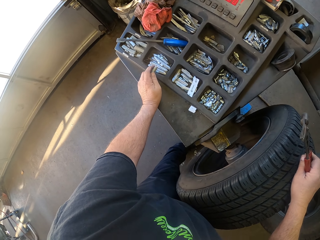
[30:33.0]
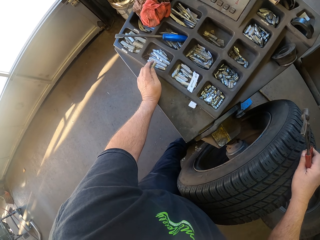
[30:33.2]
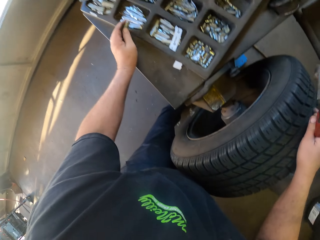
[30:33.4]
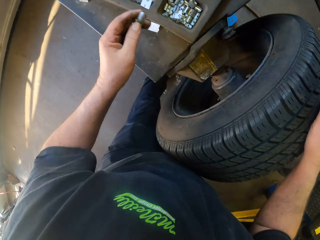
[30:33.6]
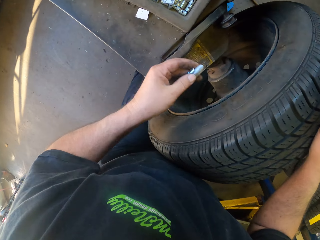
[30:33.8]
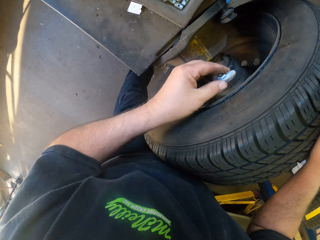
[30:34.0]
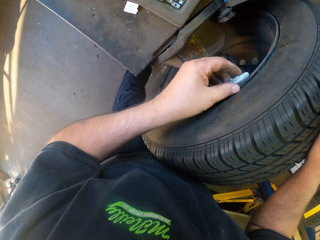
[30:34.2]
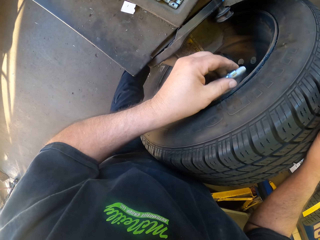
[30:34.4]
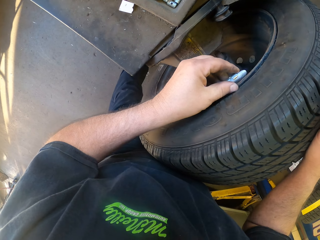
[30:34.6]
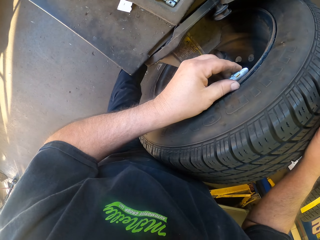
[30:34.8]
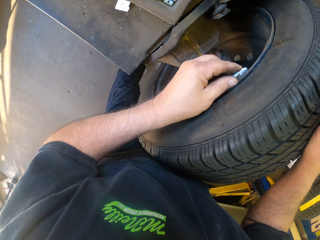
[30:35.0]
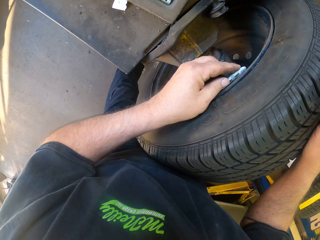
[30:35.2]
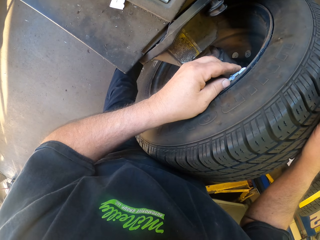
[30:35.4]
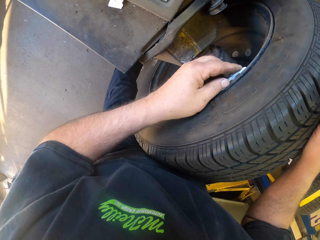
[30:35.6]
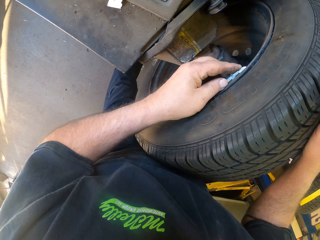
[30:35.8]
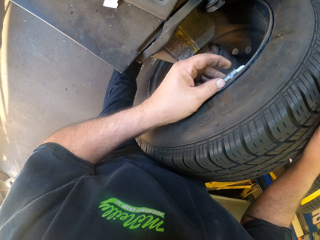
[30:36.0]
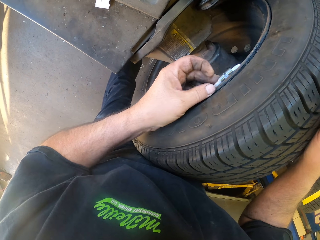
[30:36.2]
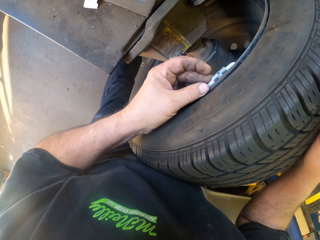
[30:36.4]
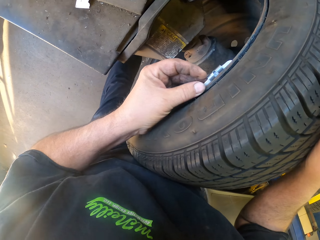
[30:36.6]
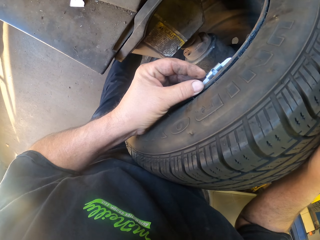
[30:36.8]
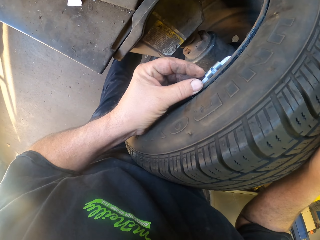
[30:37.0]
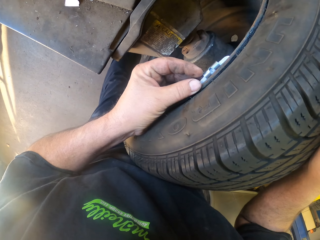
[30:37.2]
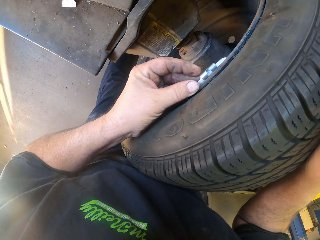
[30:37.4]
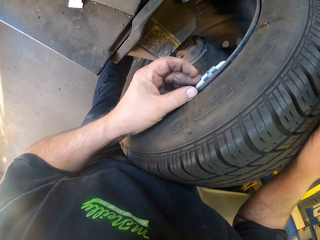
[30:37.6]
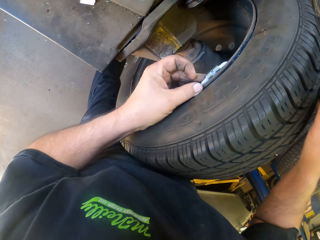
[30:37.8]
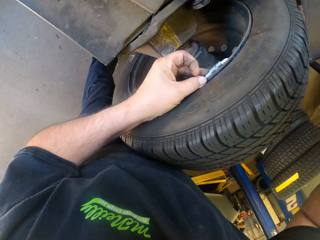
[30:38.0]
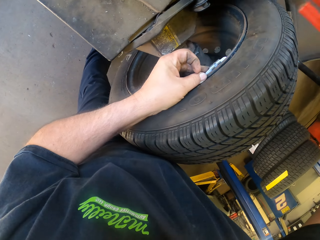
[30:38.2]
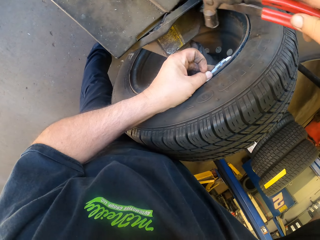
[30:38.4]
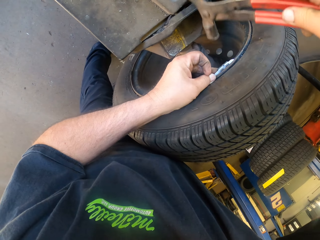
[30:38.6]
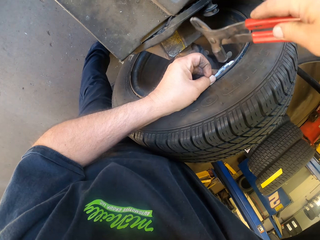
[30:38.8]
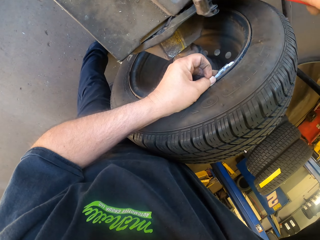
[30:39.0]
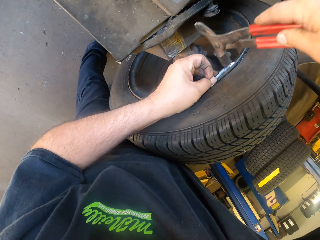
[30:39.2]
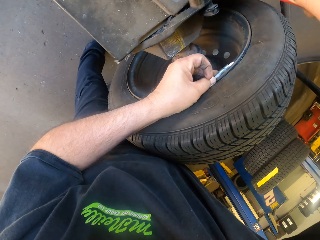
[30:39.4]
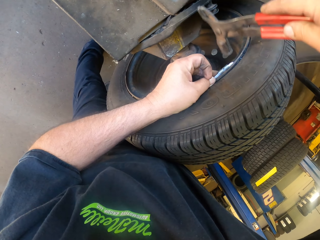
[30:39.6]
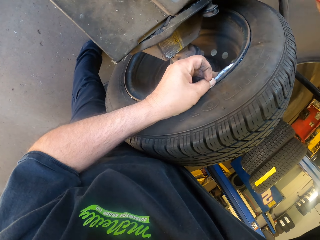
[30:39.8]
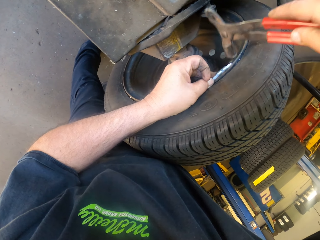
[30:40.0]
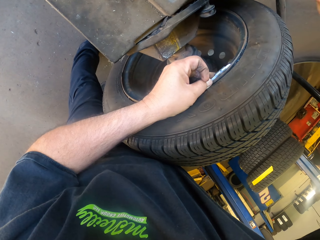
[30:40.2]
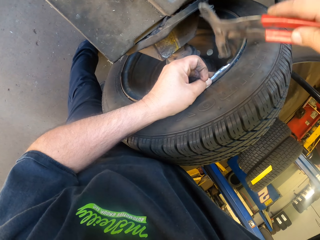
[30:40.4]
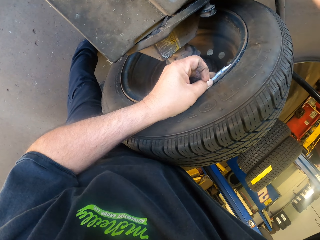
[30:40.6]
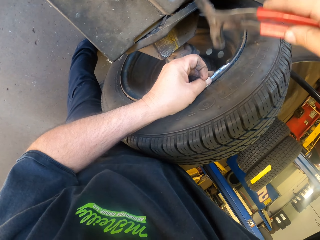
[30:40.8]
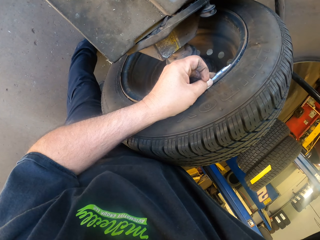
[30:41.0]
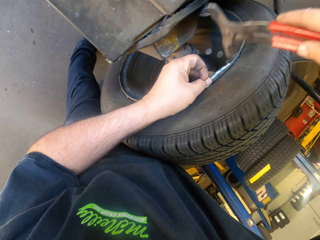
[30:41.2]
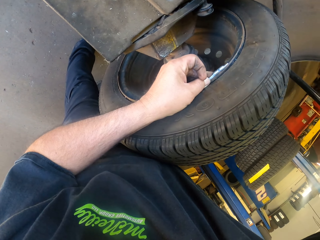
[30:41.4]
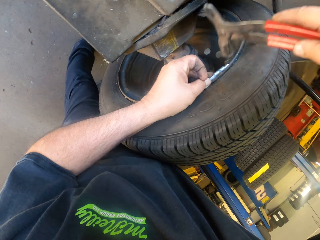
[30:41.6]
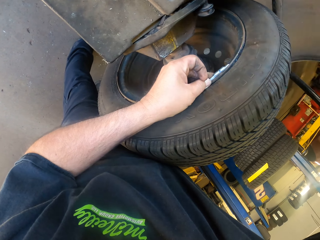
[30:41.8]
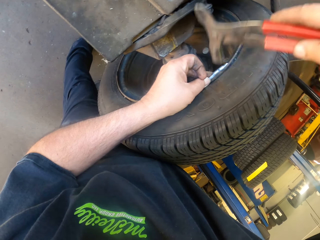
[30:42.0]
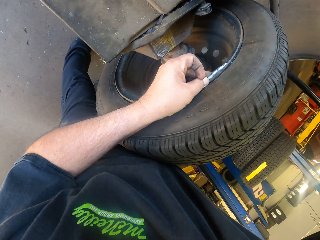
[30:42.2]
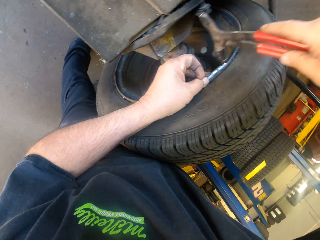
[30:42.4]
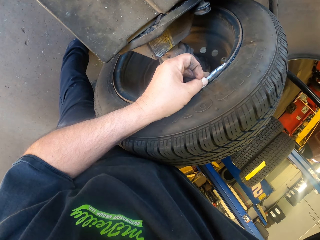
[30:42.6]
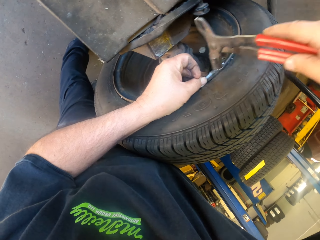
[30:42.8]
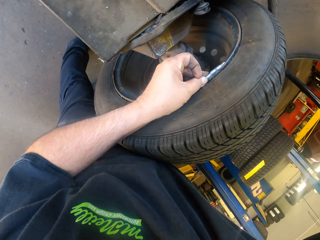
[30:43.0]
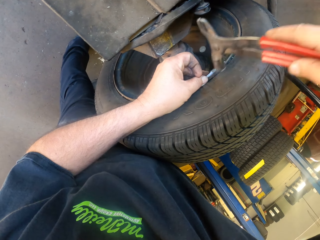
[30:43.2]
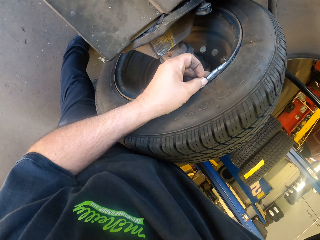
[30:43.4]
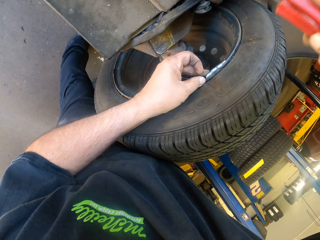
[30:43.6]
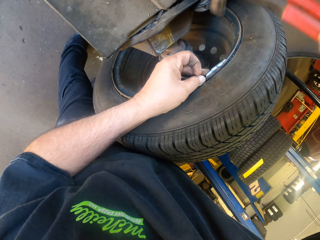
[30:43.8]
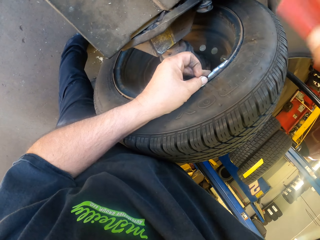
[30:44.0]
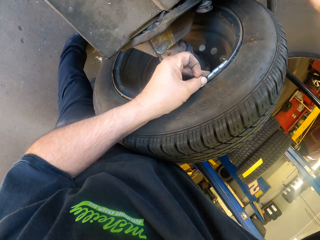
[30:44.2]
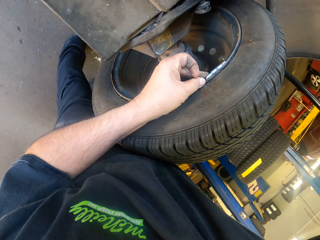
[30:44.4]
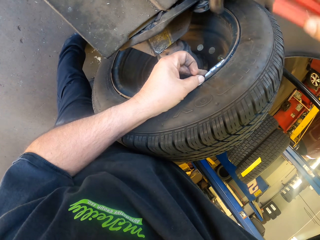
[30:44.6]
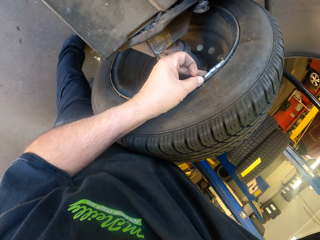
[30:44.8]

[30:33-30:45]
The camera wearer inserts a tire balancer on the rim. They hit the tire balancer on the rim.

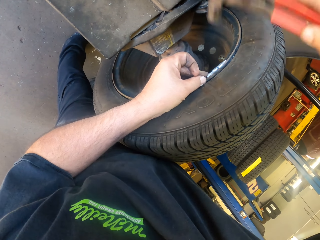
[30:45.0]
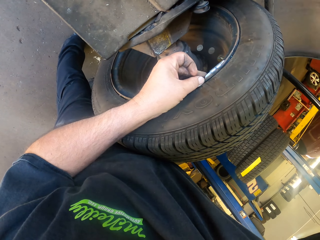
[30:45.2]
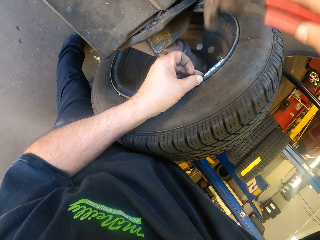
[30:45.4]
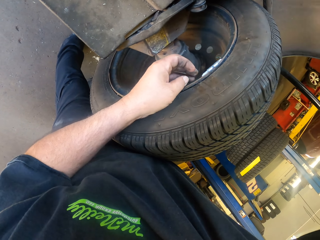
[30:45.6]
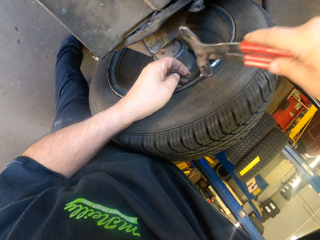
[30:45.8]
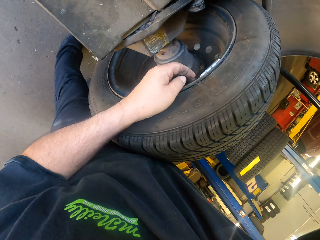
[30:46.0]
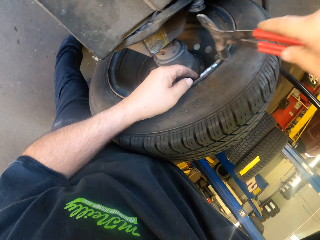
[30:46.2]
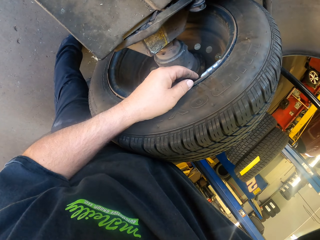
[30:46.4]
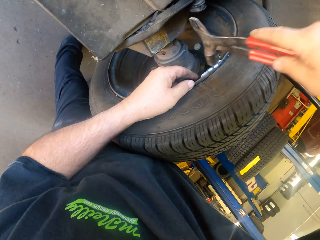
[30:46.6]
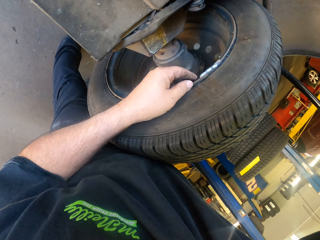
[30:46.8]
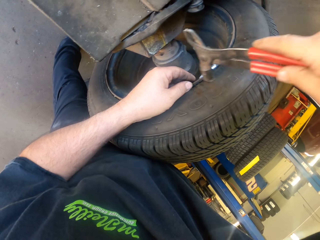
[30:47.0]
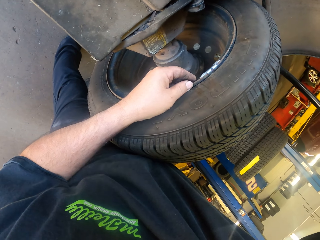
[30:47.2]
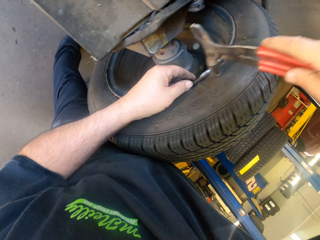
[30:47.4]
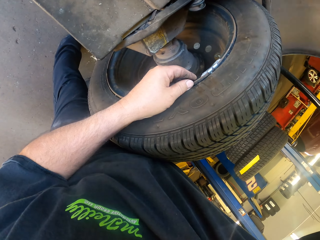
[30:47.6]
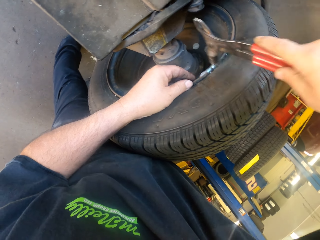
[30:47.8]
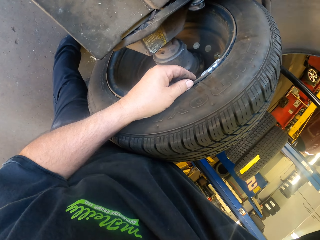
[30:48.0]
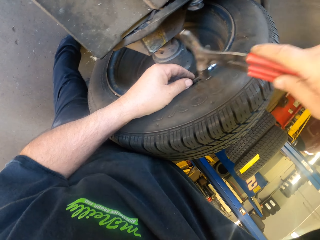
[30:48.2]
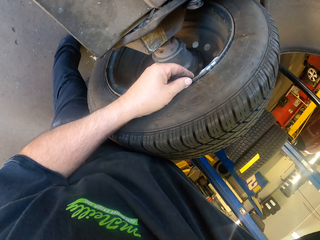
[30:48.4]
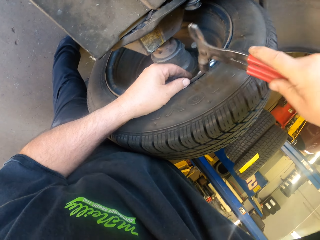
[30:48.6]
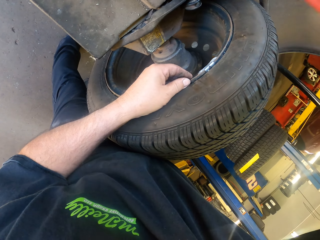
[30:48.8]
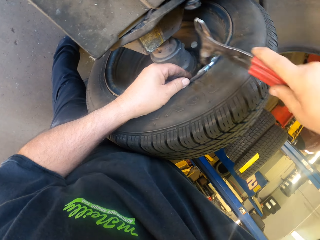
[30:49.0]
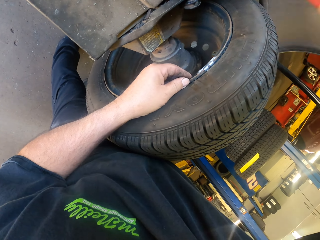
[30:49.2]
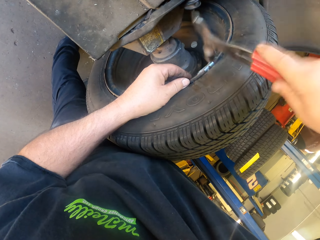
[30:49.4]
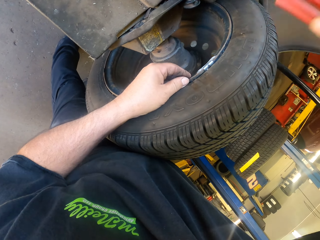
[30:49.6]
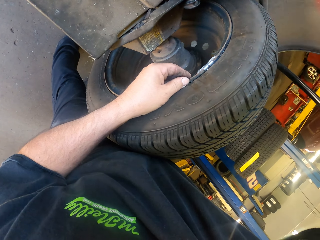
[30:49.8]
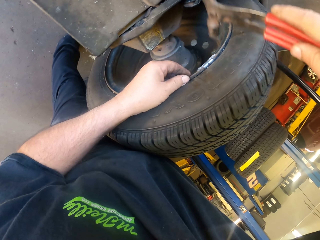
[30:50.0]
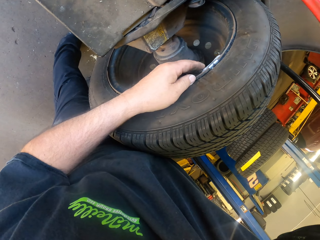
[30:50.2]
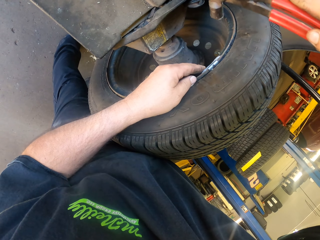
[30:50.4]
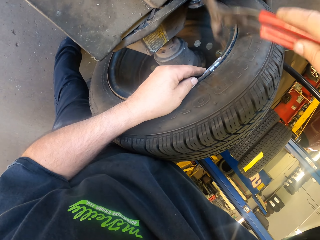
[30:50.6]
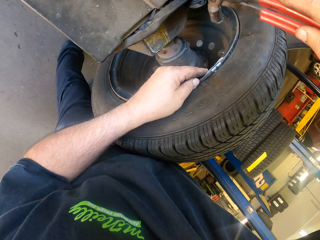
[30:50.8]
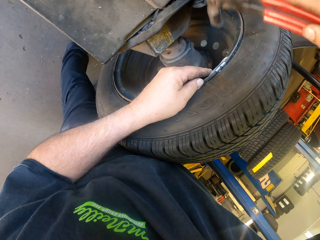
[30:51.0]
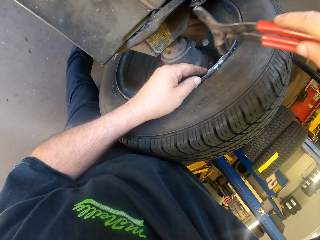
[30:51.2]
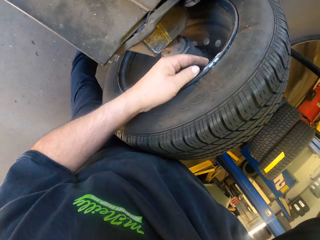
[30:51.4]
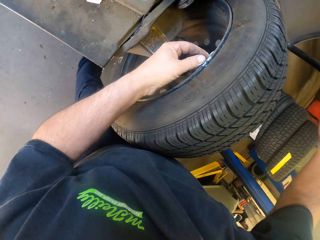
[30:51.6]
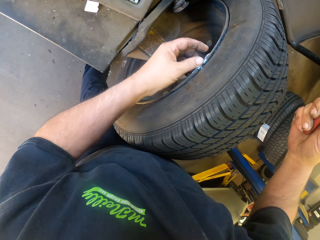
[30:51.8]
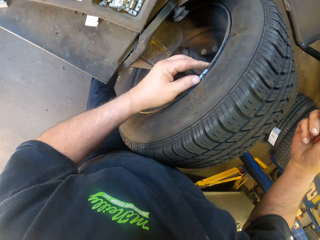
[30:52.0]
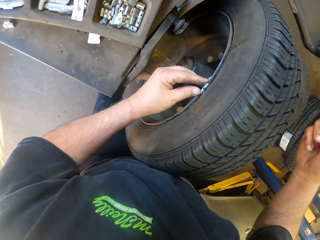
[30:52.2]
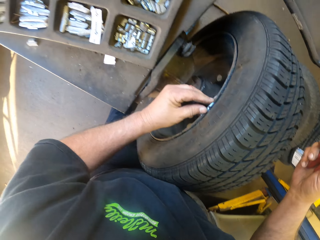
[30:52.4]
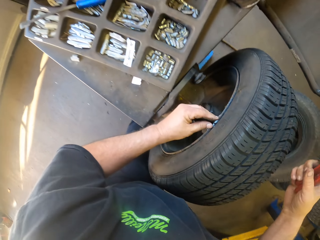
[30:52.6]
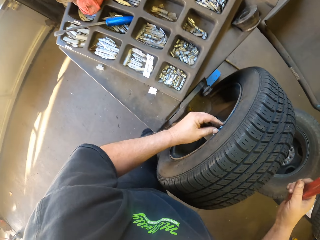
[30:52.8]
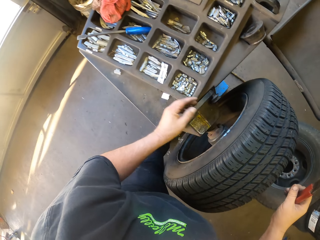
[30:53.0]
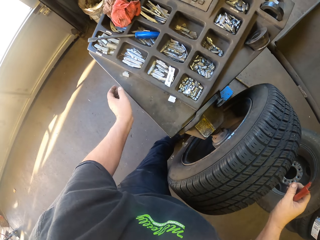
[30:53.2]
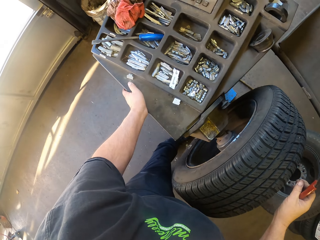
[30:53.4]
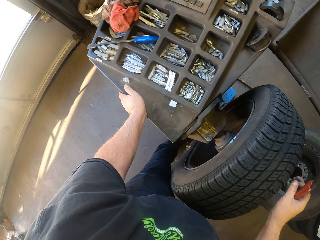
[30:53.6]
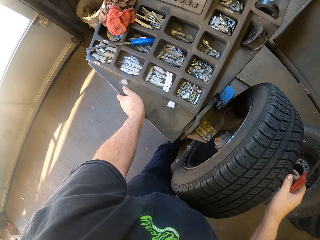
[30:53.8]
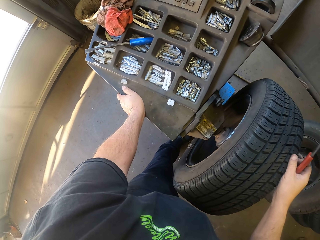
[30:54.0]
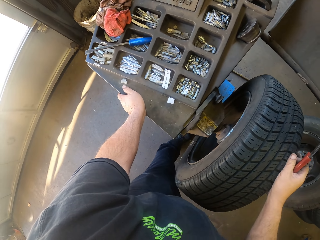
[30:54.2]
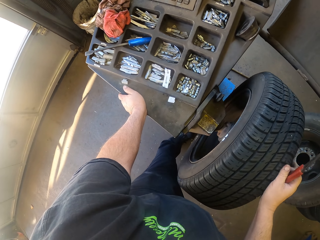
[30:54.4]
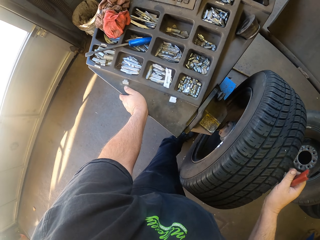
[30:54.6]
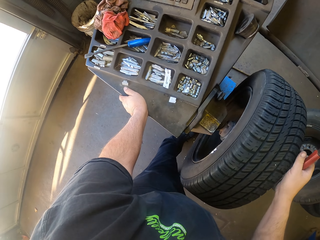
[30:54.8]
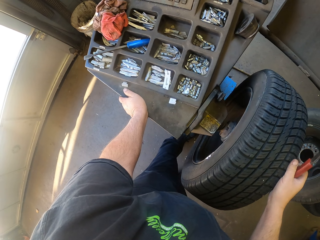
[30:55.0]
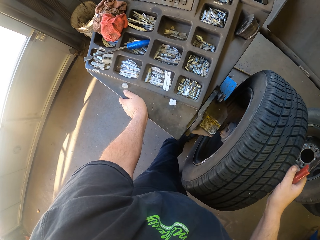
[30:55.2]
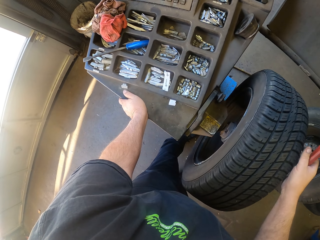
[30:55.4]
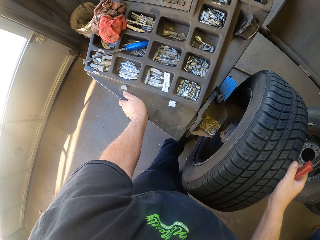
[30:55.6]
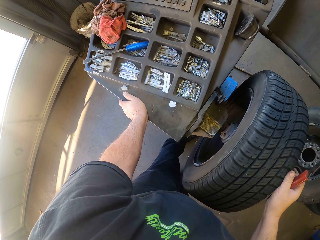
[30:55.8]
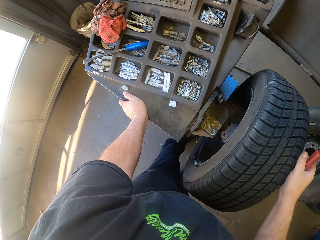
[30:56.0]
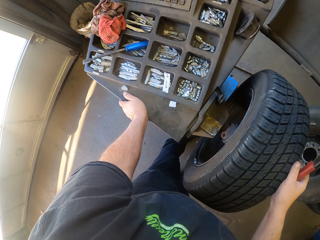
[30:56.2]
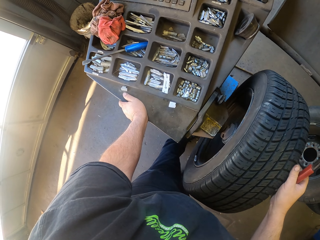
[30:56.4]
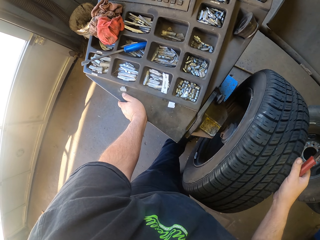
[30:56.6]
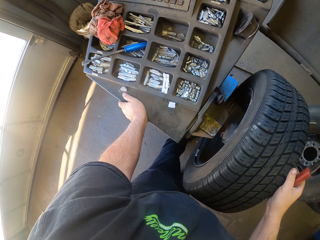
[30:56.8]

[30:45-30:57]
The camera wearer looks around. They rotate the wheel.
